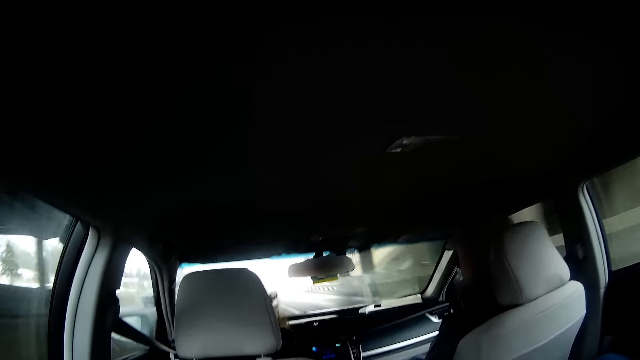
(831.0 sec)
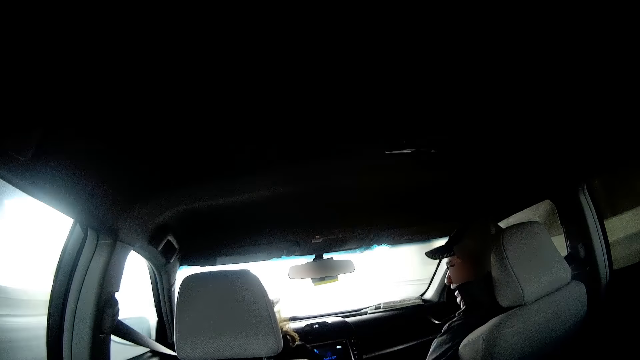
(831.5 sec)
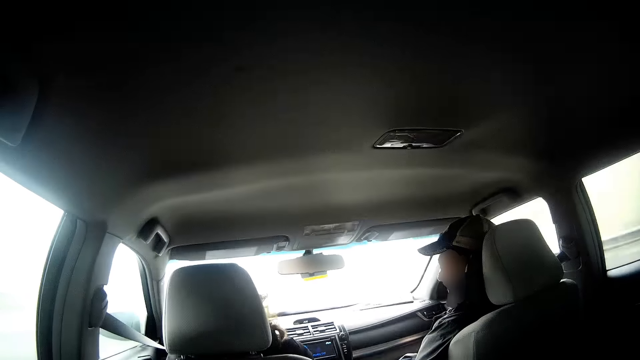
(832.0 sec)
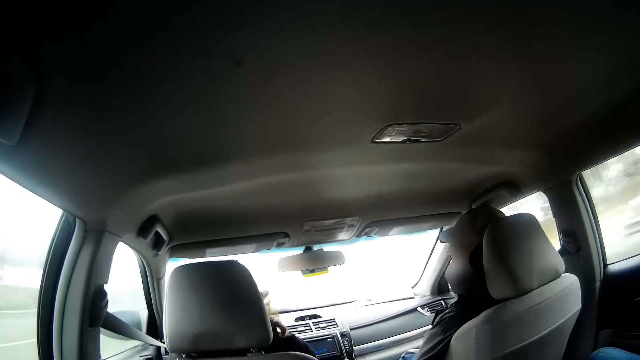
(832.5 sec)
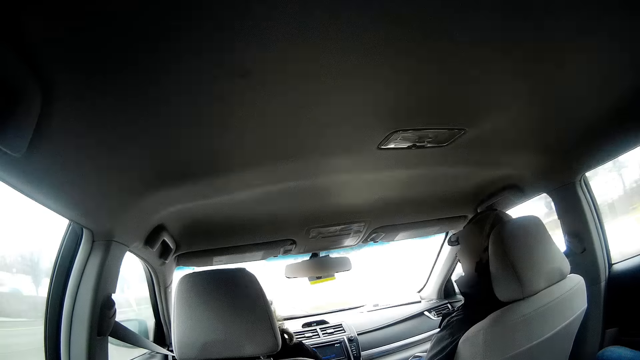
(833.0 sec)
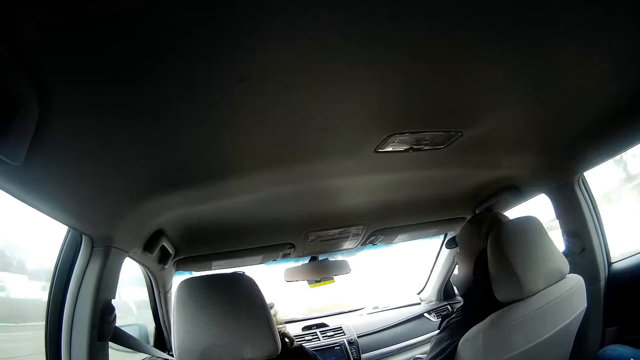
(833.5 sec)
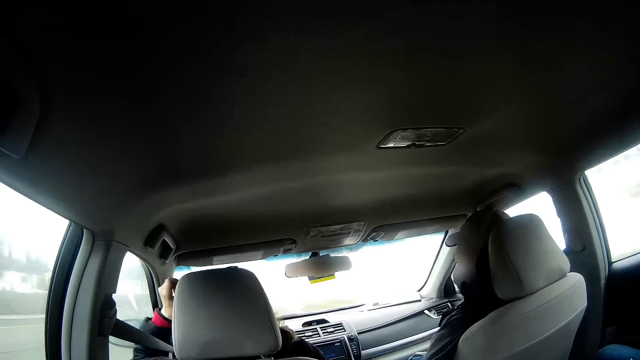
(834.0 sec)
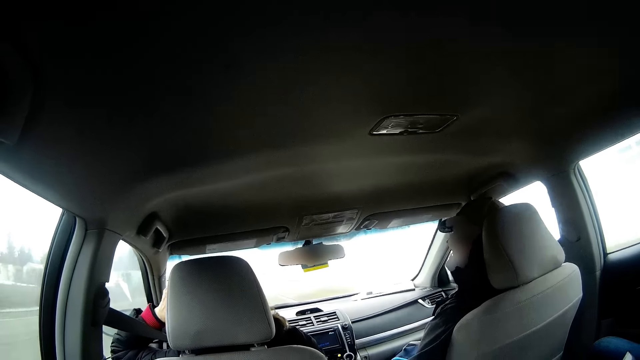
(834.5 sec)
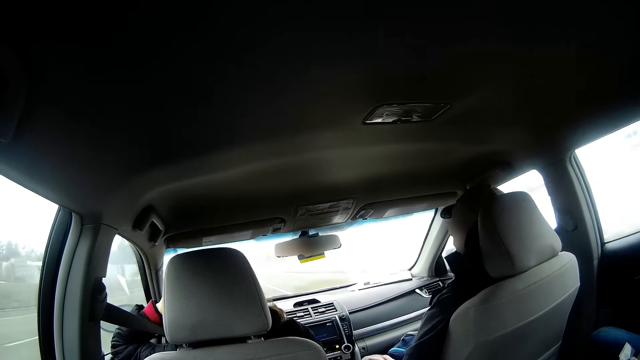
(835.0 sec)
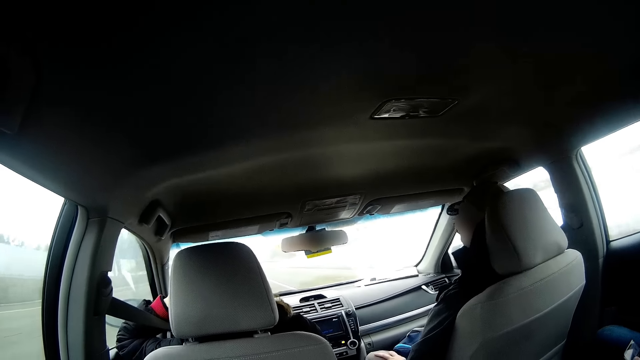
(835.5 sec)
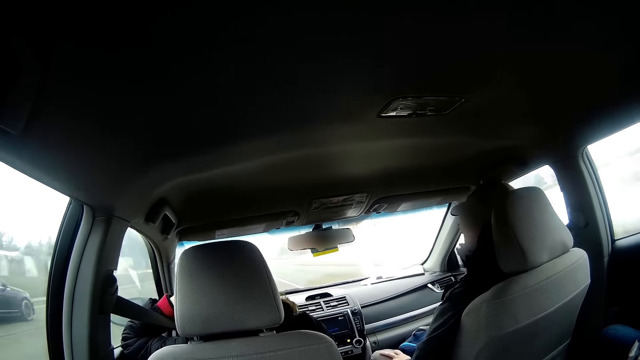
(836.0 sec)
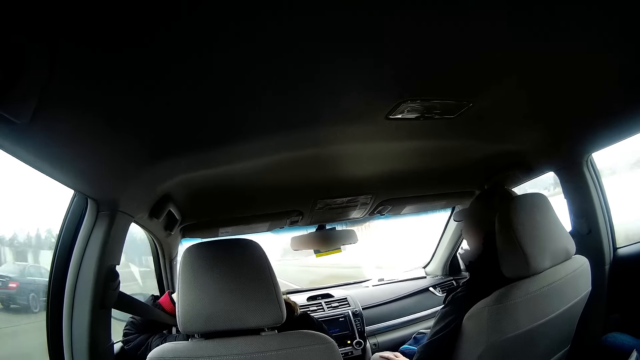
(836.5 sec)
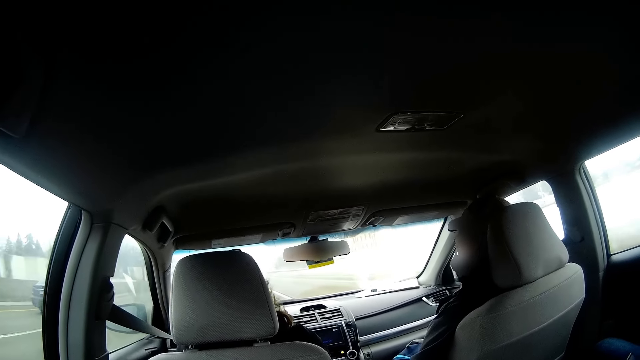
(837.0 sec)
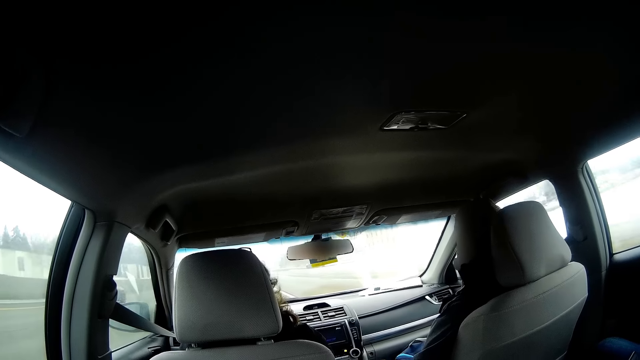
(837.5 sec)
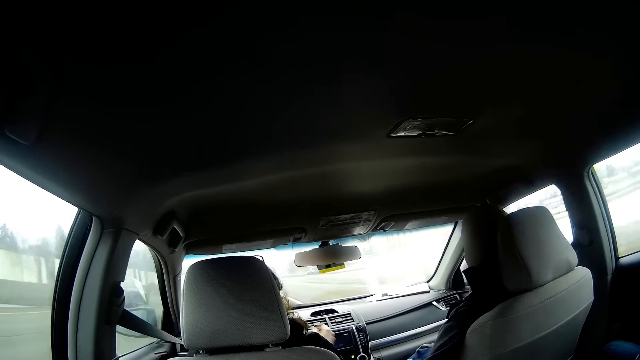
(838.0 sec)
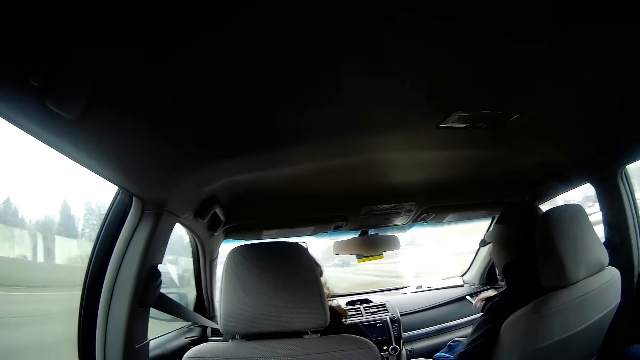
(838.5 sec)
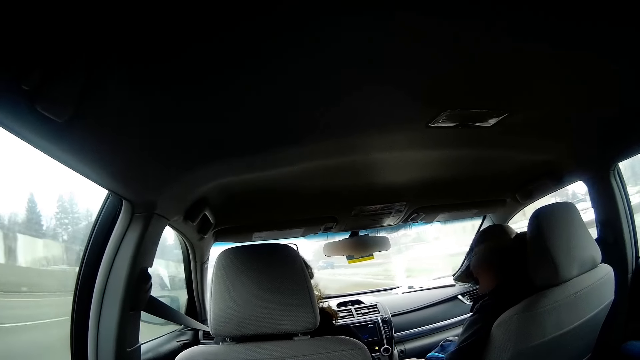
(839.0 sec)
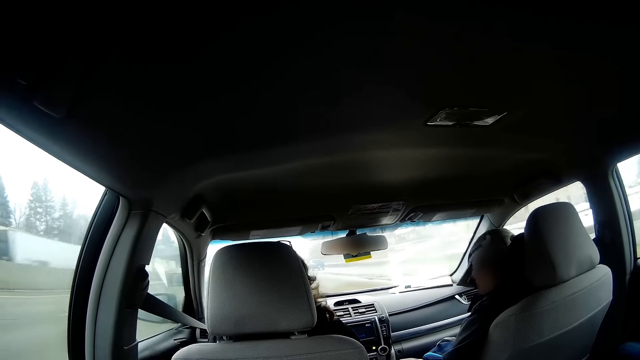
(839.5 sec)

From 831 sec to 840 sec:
The driver sits on the front car seat and puts his left hand on his head.

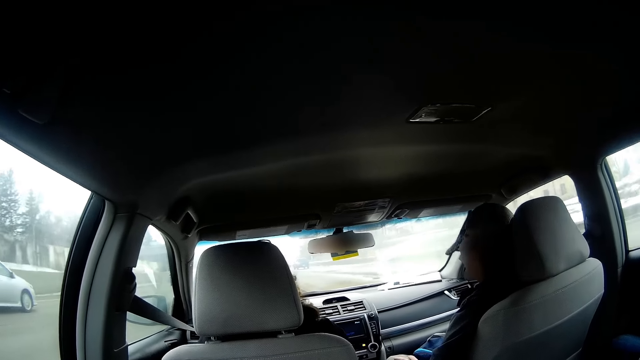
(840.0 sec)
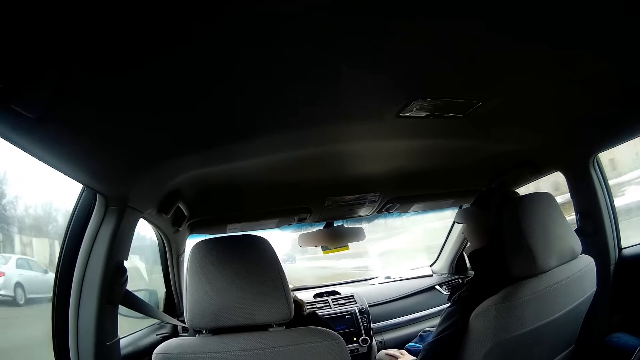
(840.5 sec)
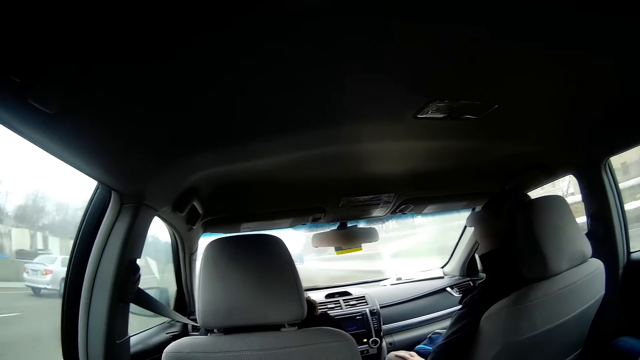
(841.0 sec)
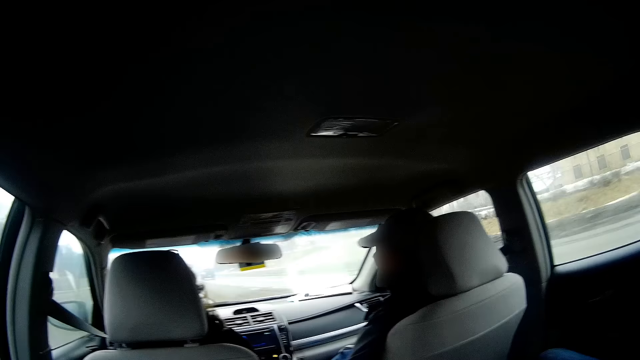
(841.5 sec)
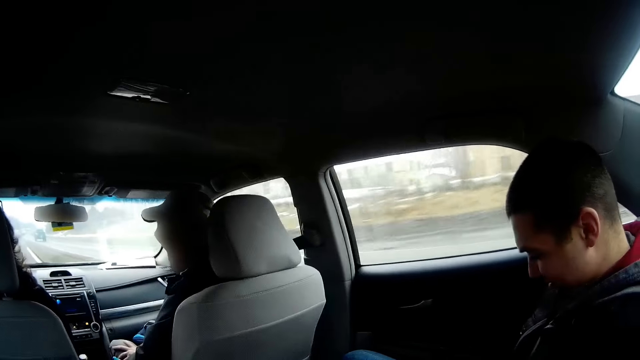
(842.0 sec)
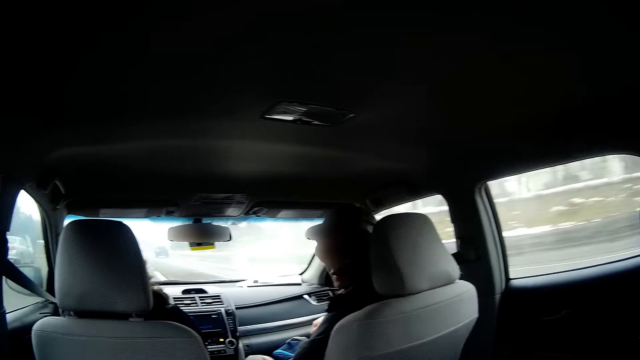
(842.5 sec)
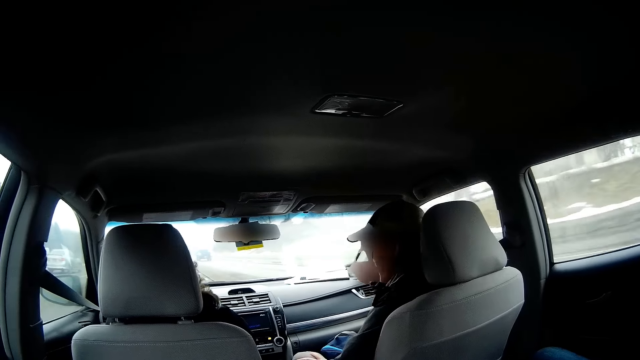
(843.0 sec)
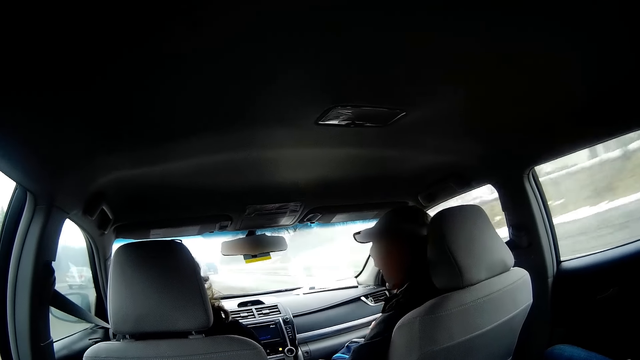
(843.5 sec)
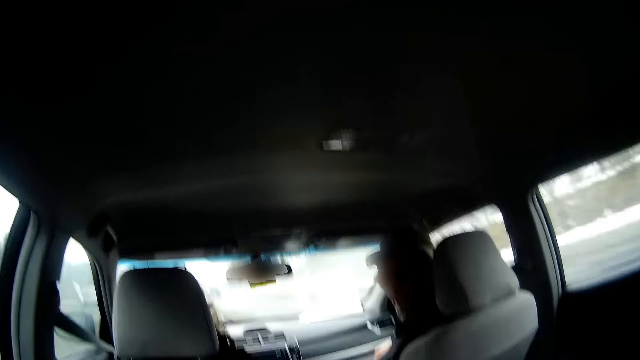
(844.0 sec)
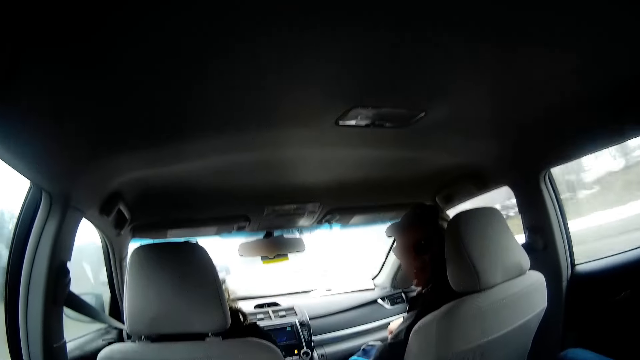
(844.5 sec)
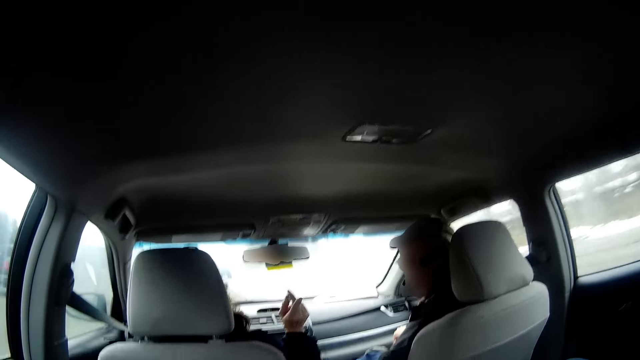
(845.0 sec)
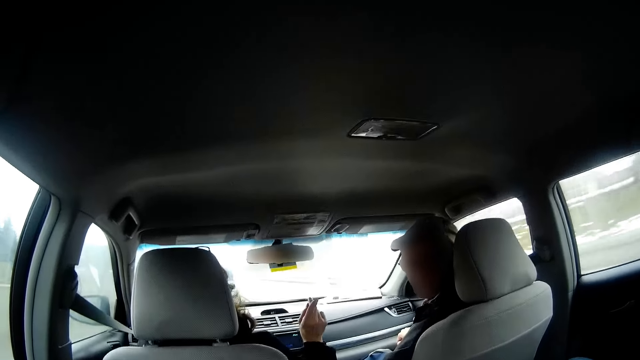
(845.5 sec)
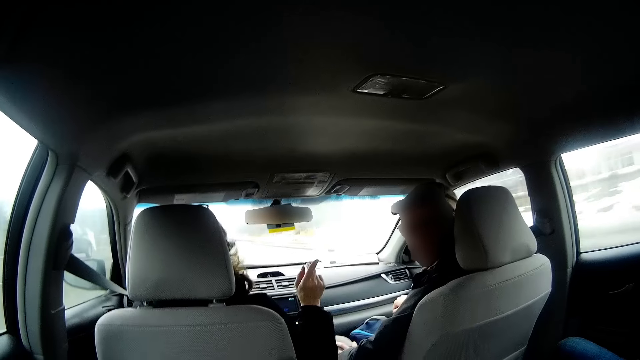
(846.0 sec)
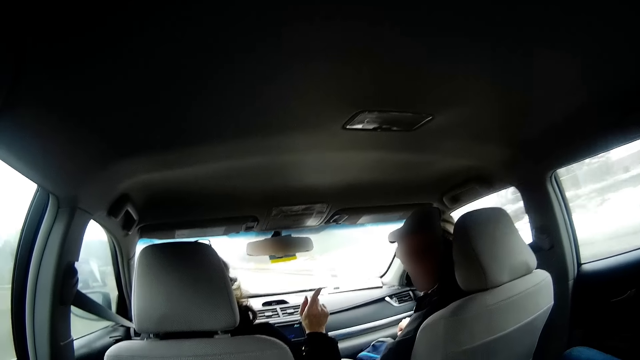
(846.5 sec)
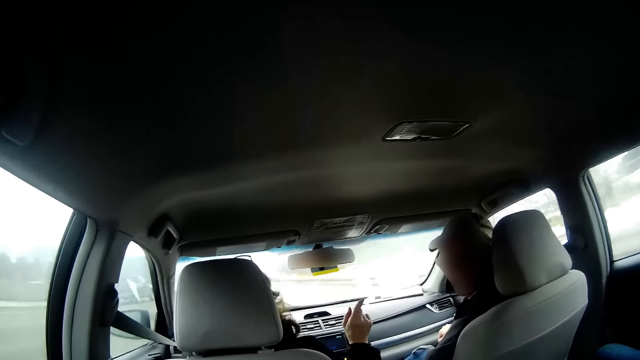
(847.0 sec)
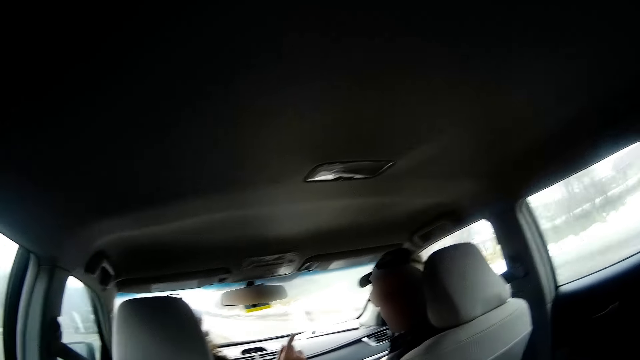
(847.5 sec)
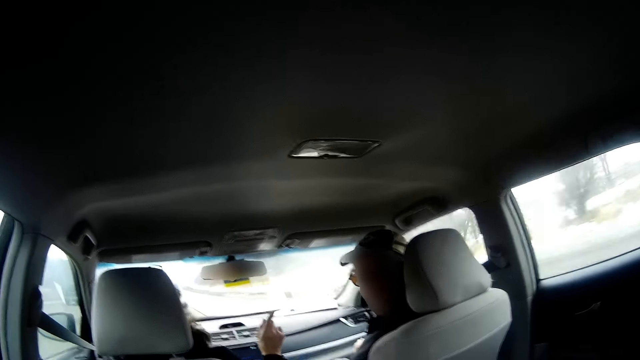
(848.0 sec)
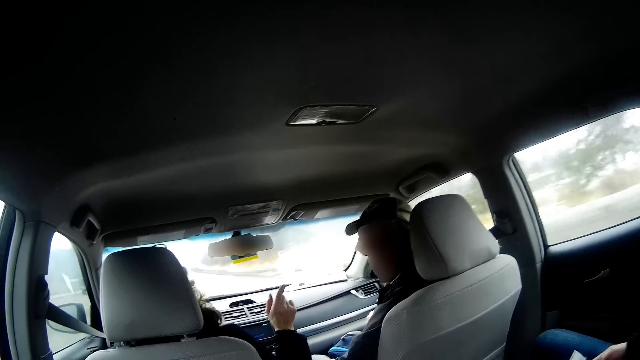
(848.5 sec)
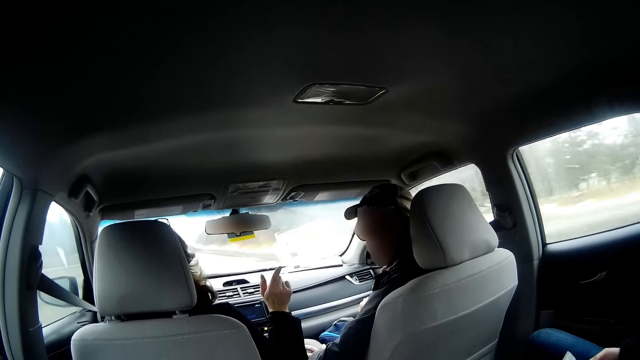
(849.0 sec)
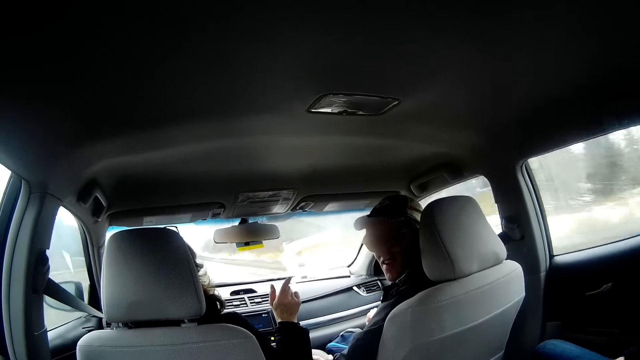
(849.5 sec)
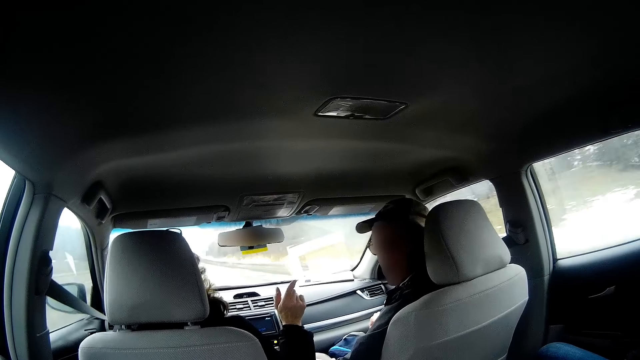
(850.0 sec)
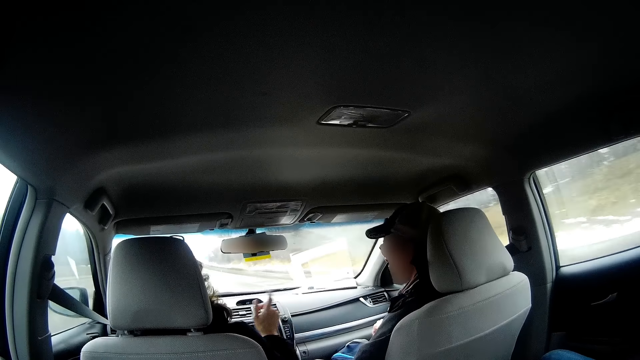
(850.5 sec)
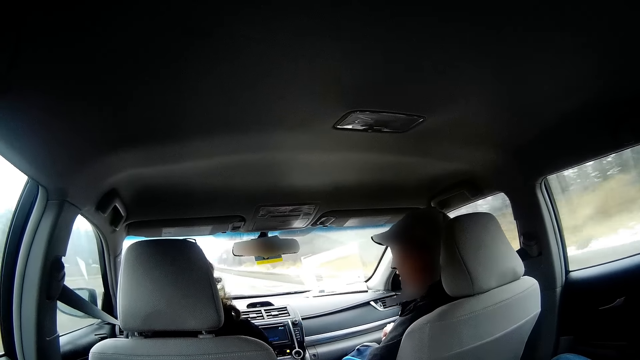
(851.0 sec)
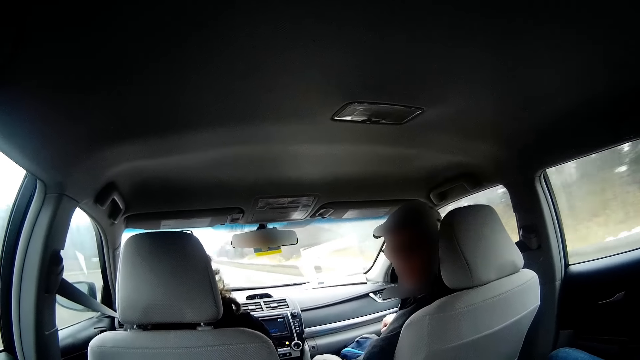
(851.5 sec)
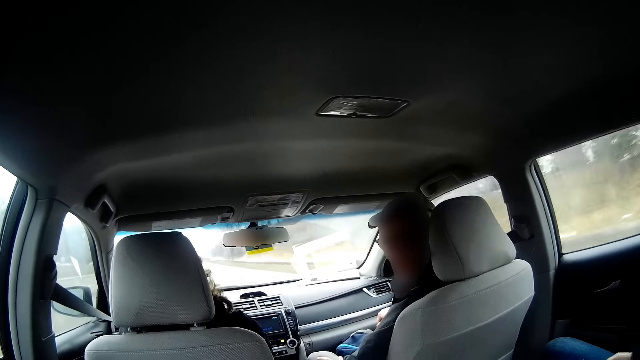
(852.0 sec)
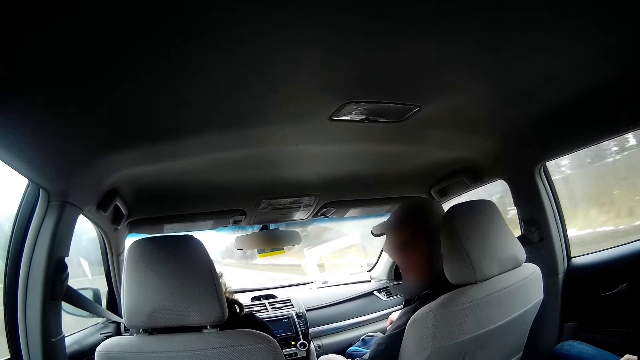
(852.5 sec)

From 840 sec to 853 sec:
The man interacts with the camera wearer. The driver points his right hand finger to a person.
